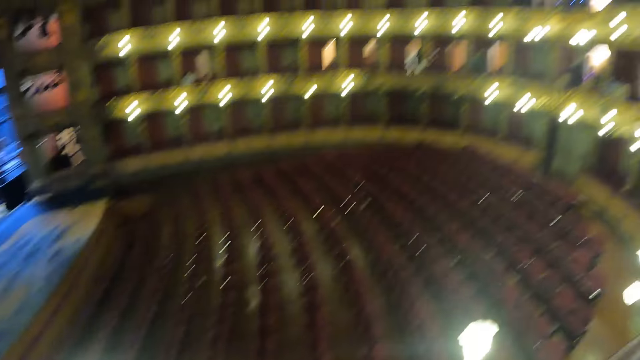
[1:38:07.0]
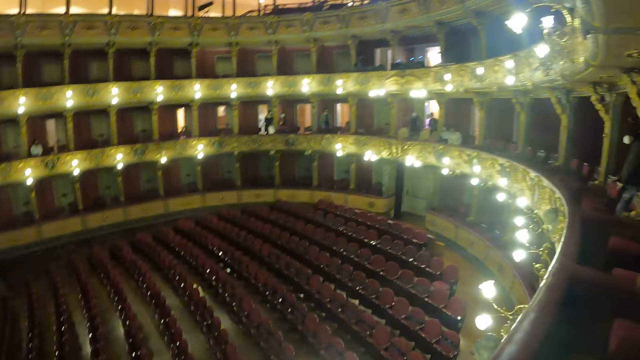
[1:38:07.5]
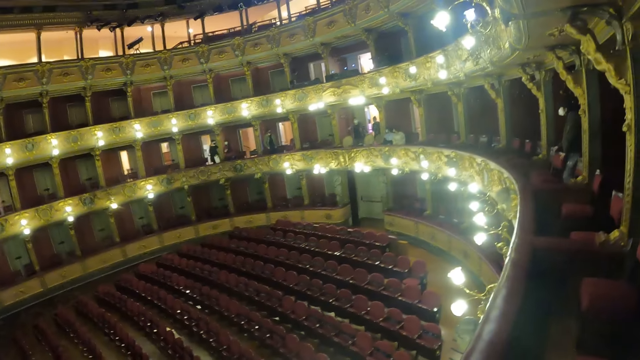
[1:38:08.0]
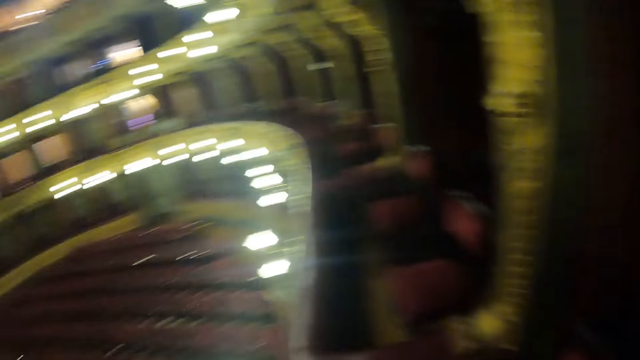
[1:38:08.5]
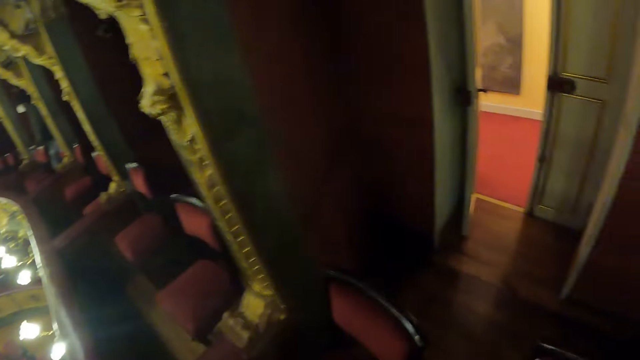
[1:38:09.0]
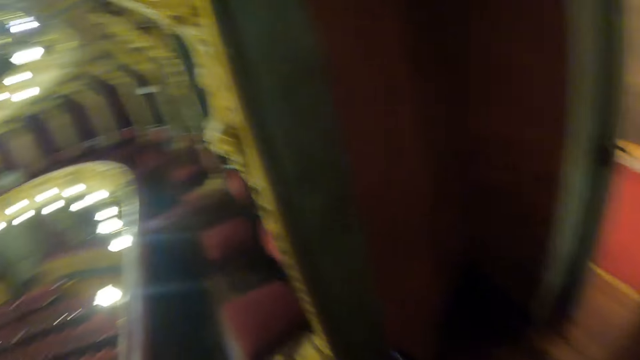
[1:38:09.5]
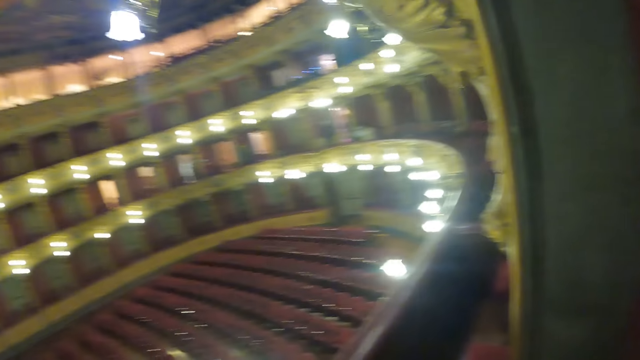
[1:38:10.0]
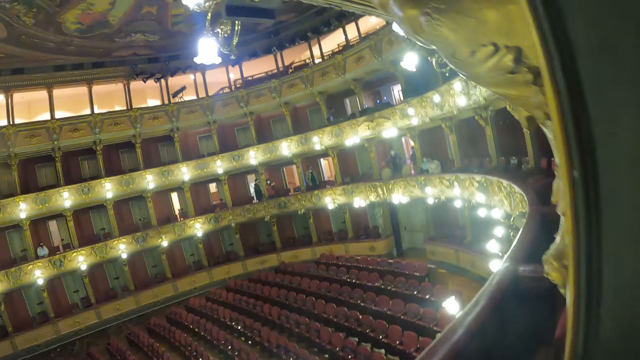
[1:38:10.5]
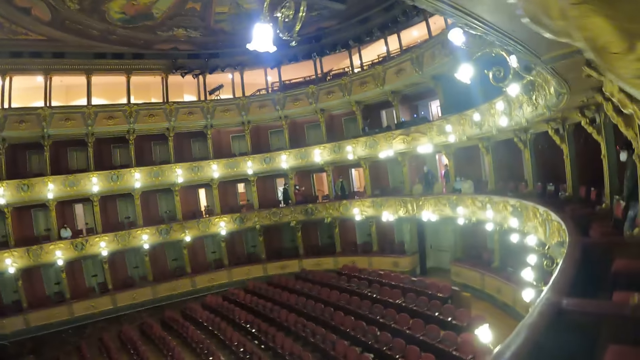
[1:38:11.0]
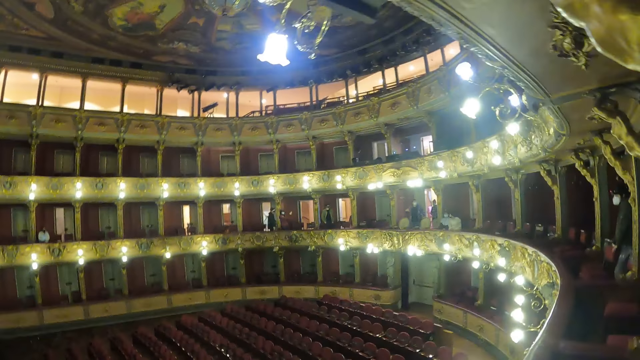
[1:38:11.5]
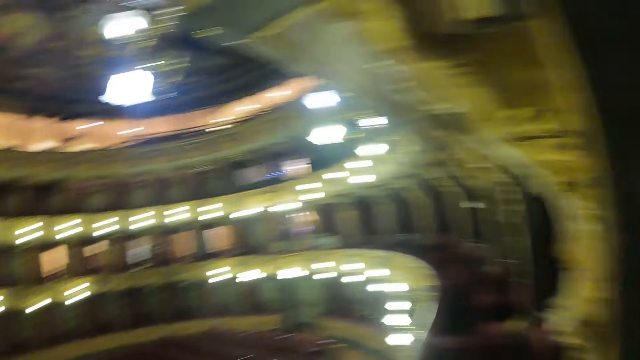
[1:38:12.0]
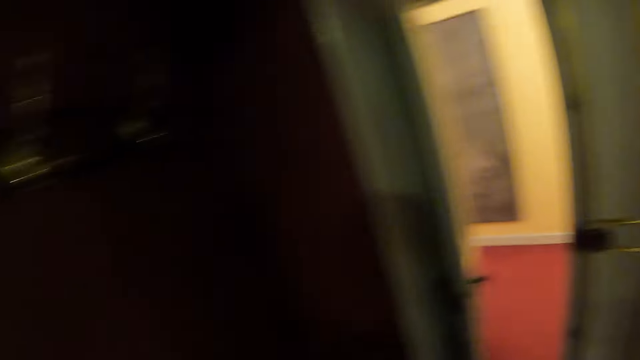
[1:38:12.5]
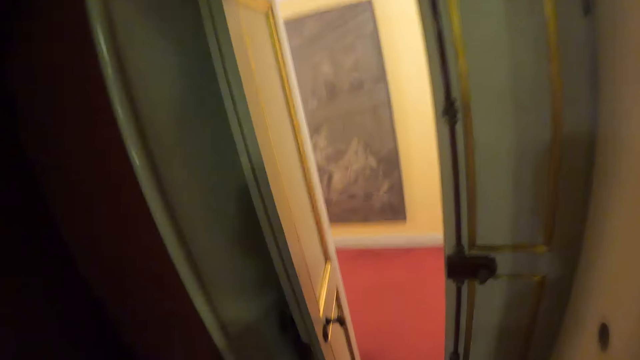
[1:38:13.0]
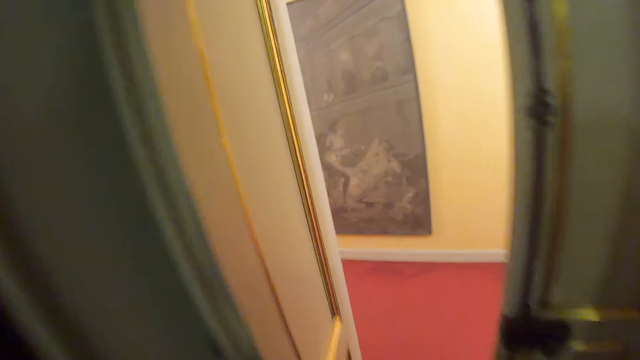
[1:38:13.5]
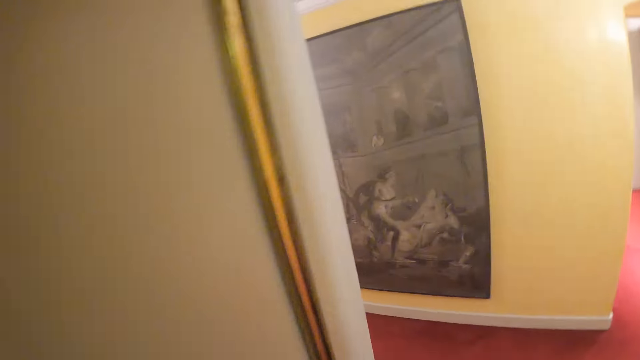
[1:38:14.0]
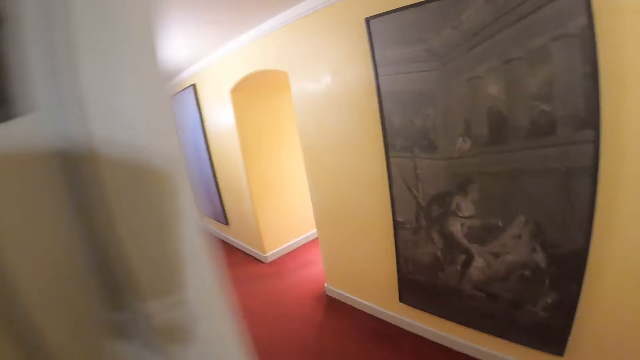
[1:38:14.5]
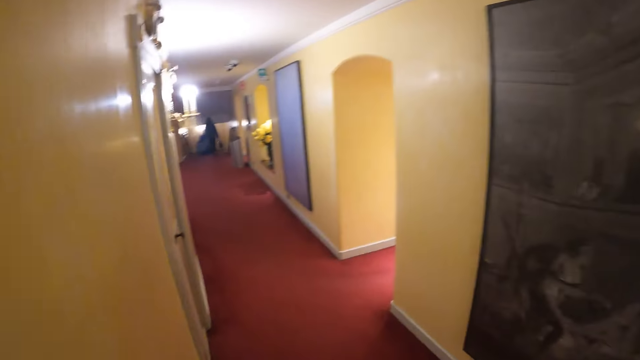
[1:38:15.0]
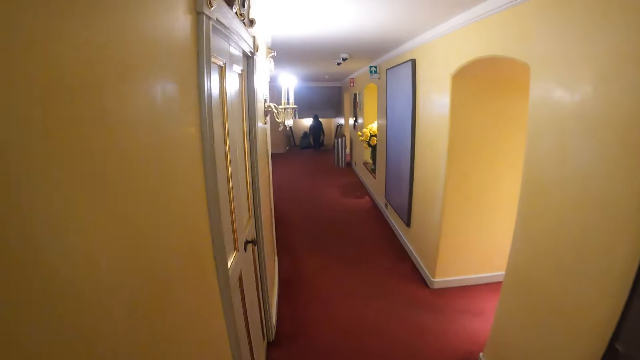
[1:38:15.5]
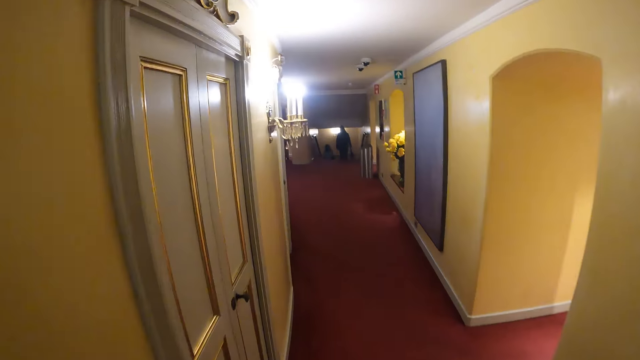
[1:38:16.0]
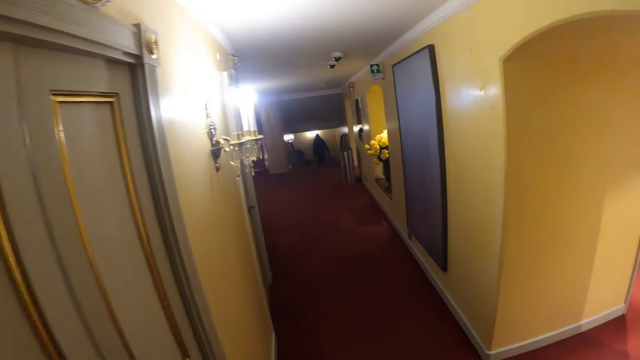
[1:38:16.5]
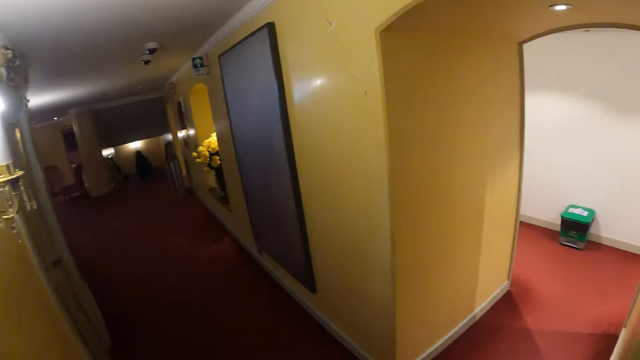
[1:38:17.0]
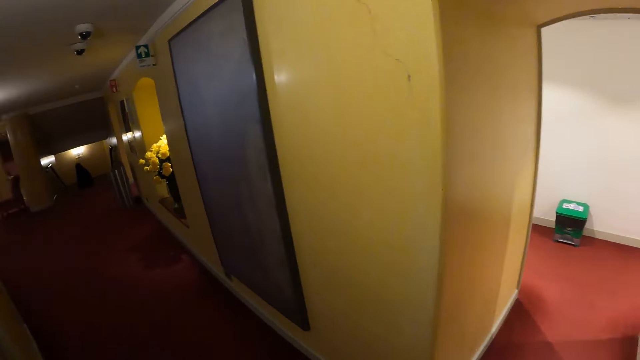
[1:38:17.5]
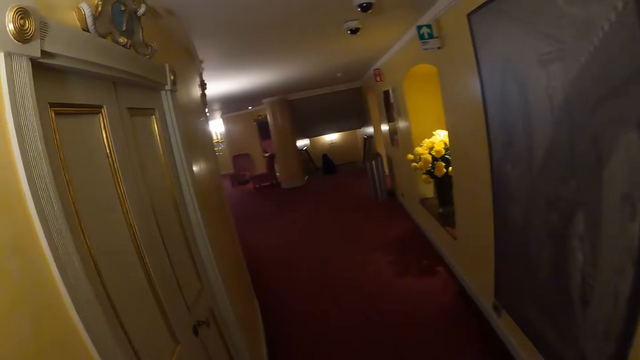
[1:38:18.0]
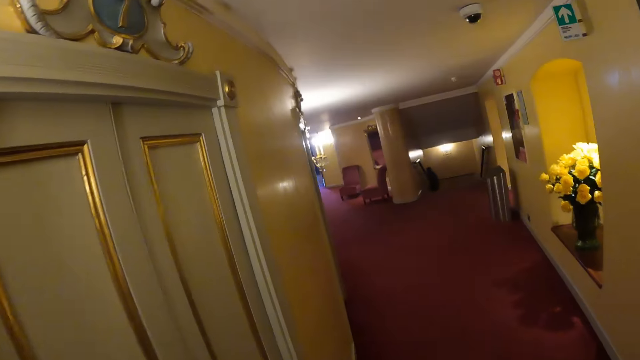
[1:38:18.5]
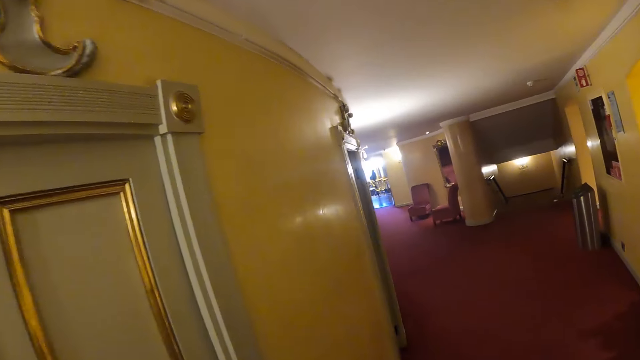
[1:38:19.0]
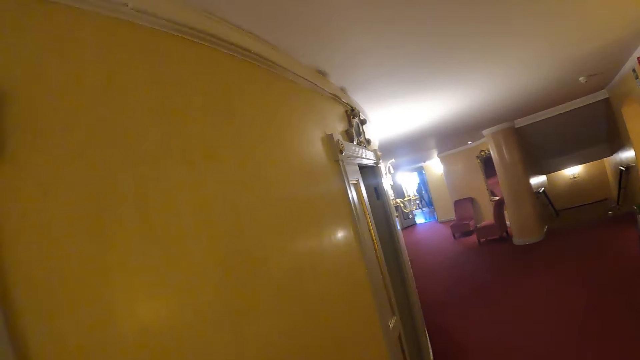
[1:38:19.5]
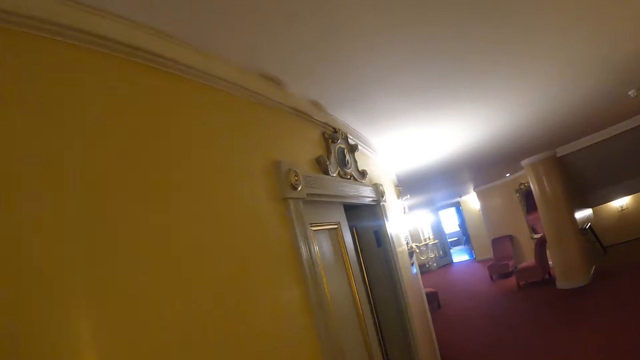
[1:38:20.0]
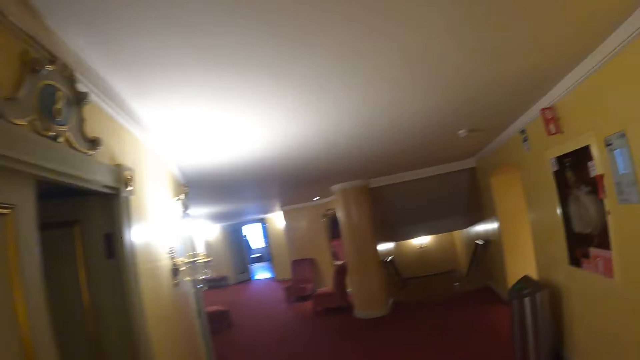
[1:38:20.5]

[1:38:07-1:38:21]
The camera wearer walks out of the stage. He walks around the hall.

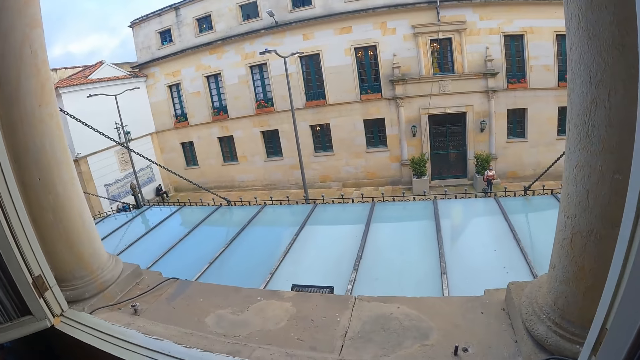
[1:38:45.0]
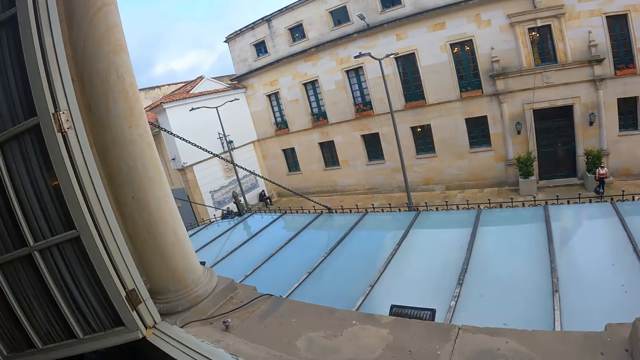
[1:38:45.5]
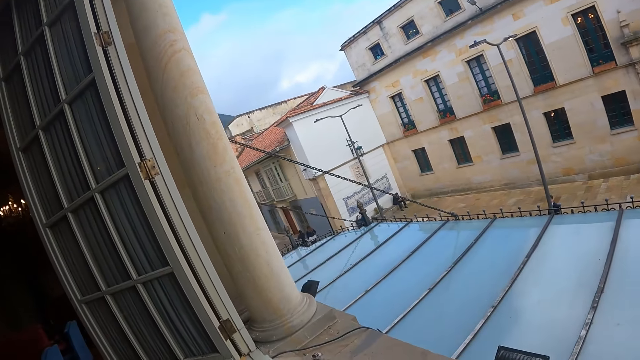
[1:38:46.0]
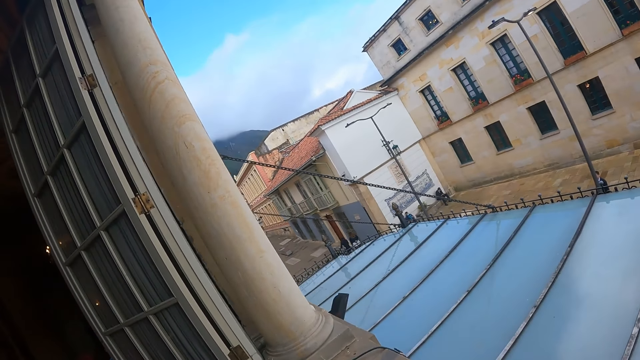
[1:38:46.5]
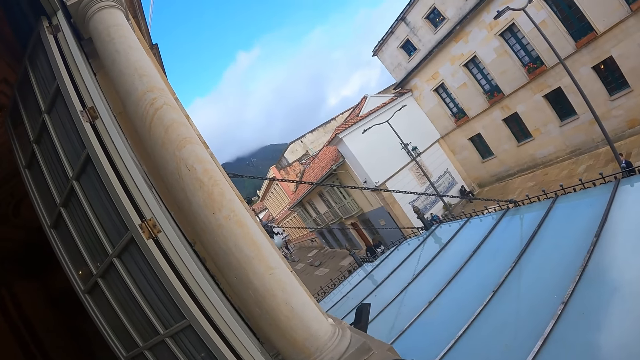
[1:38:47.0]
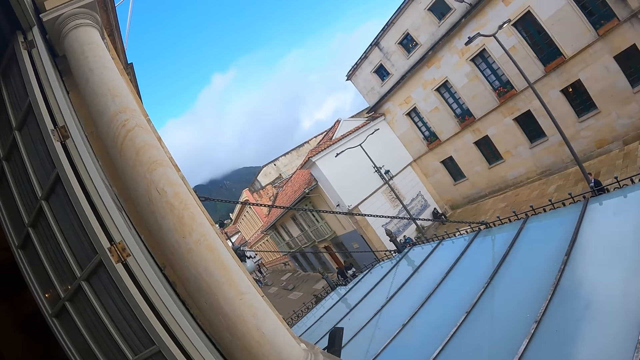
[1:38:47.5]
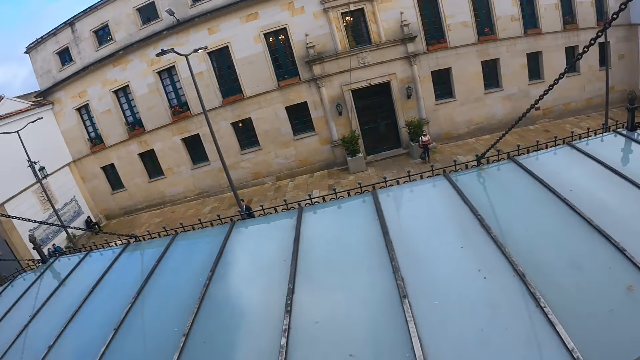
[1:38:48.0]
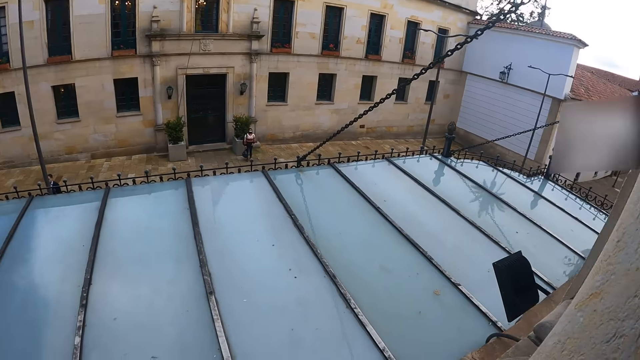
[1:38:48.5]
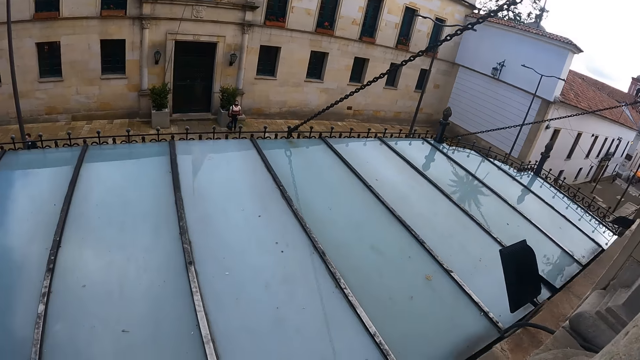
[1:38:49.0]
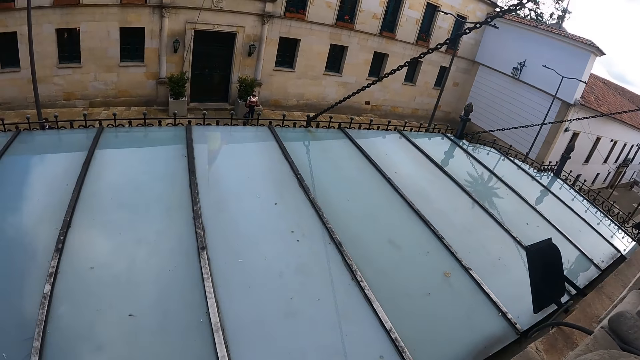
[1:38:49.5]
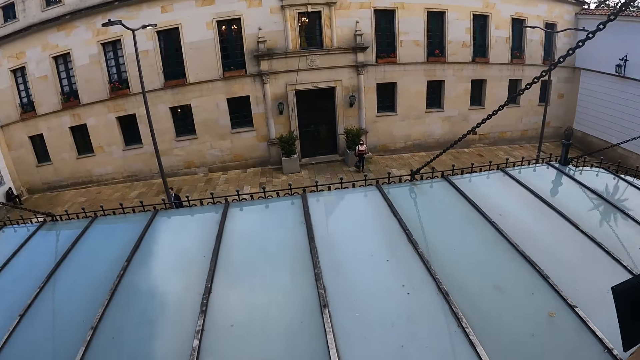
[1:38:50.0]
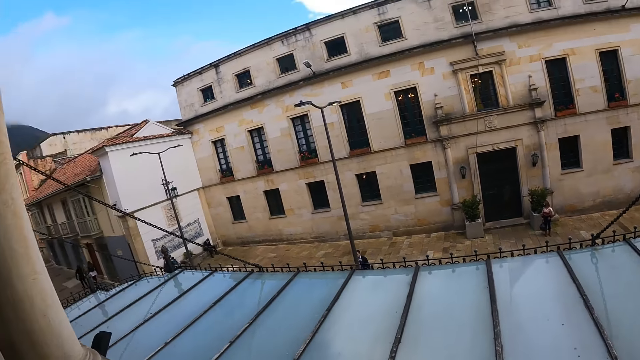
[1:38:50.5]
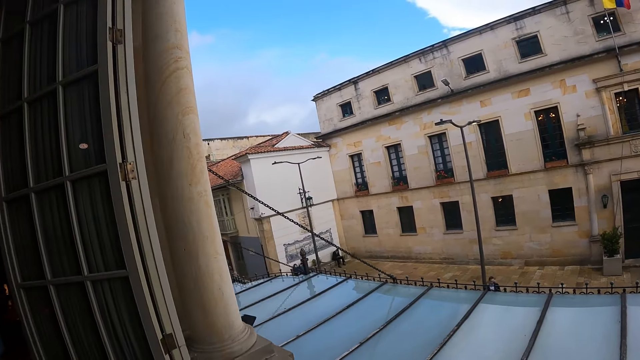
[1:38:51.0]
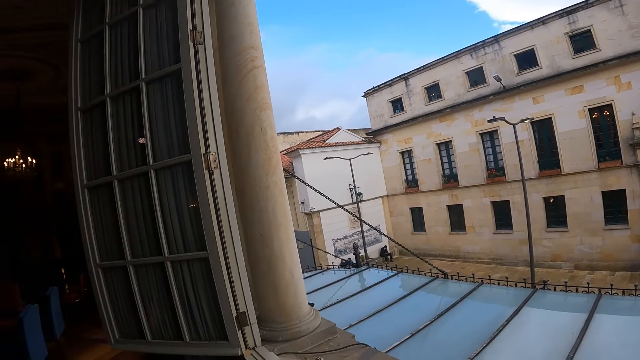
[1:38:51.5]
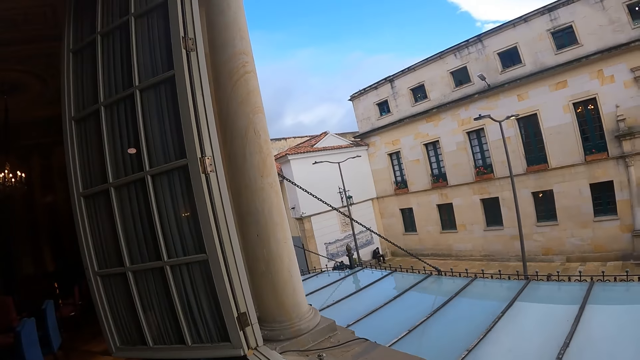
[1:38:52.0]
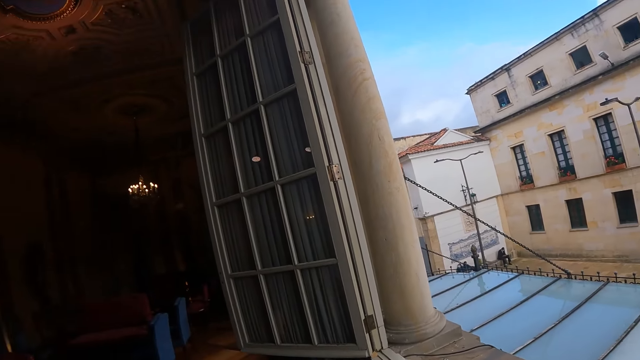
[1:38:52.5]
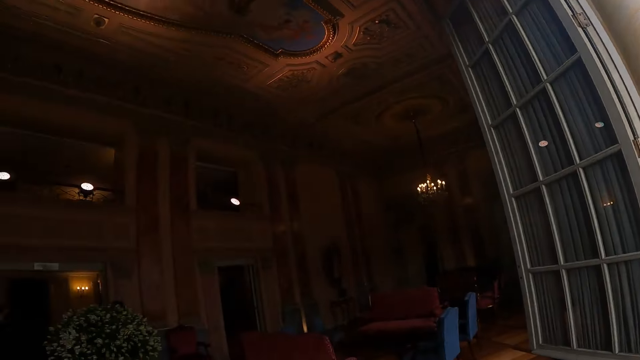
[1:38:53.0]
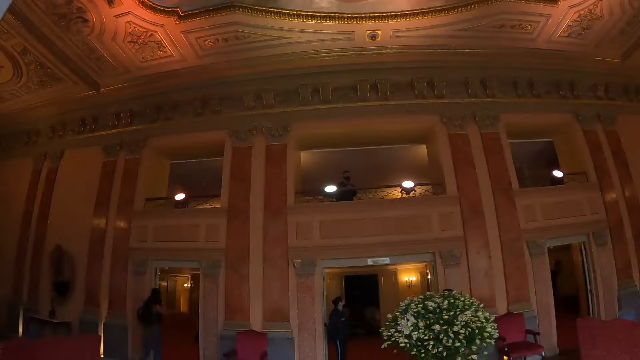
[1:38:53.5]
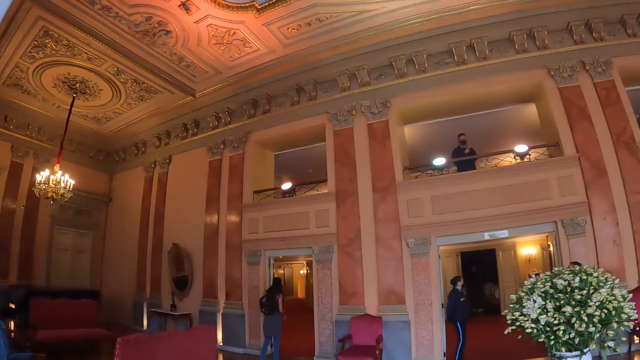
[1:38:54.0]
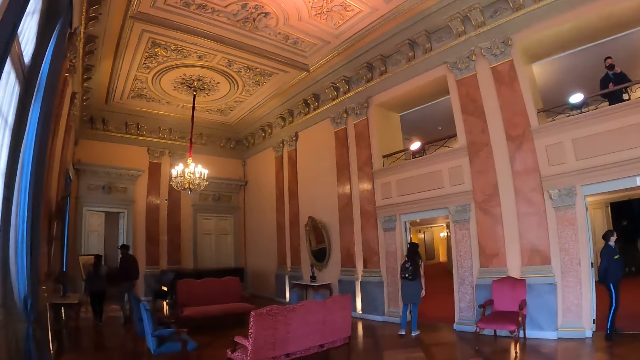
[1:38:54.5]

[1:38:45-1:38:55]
The camera wearer stares outside the hall through the window. He looks around the hall.
